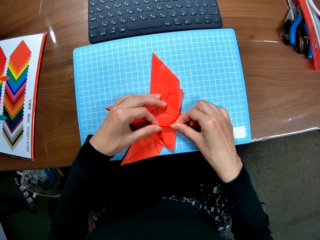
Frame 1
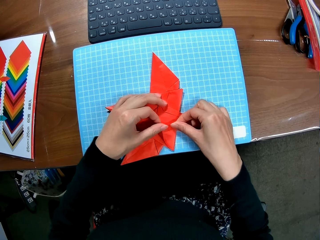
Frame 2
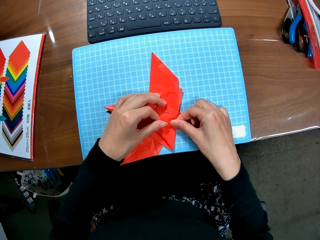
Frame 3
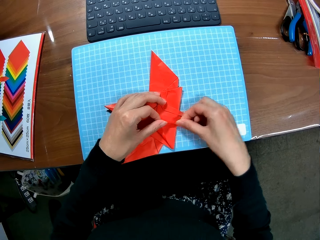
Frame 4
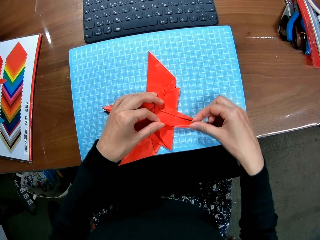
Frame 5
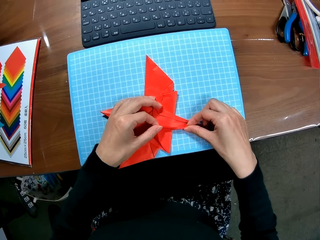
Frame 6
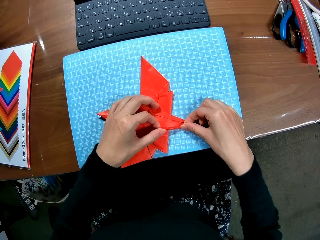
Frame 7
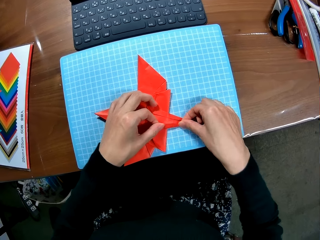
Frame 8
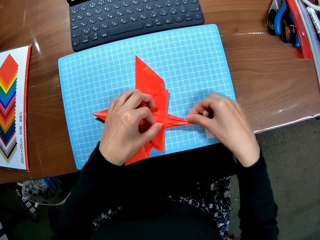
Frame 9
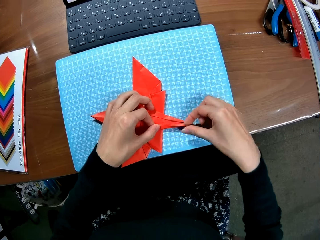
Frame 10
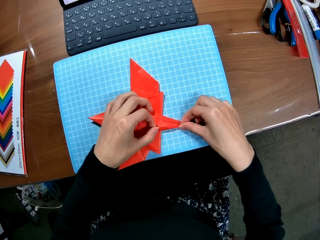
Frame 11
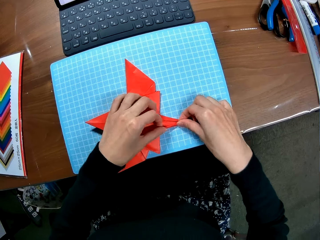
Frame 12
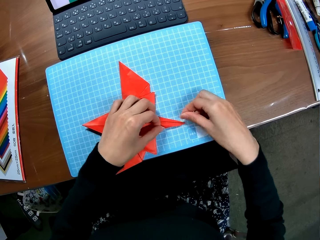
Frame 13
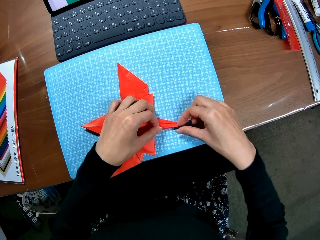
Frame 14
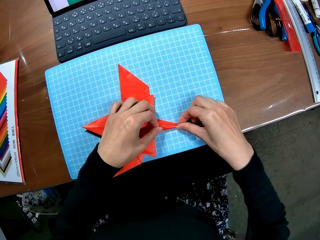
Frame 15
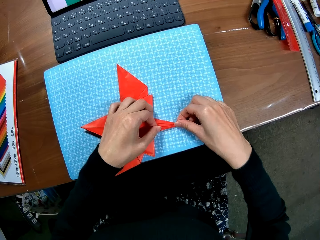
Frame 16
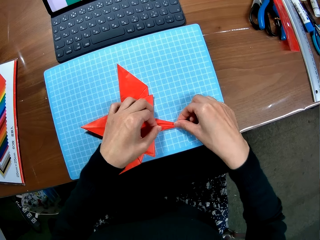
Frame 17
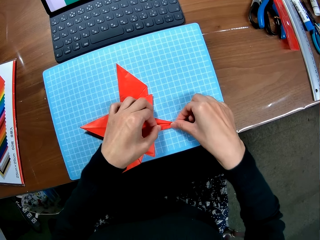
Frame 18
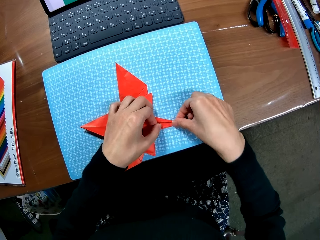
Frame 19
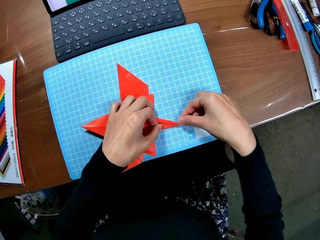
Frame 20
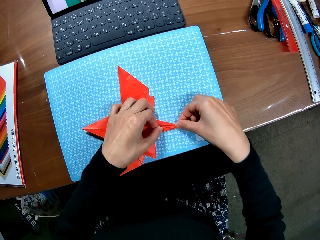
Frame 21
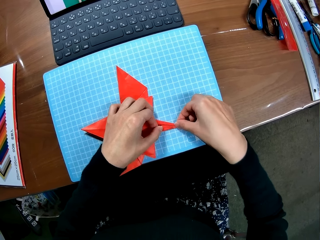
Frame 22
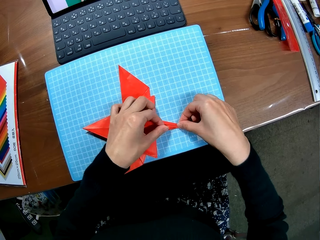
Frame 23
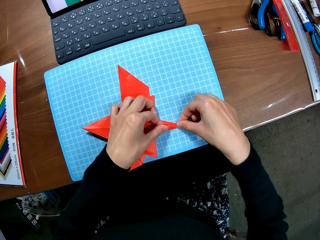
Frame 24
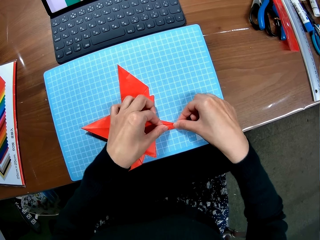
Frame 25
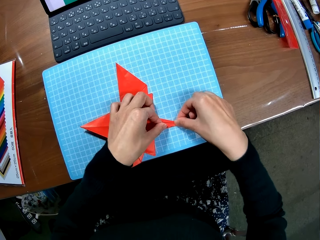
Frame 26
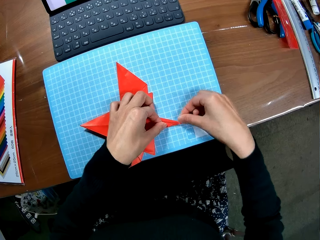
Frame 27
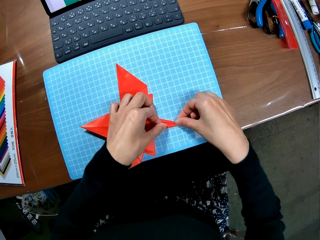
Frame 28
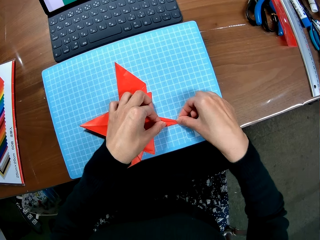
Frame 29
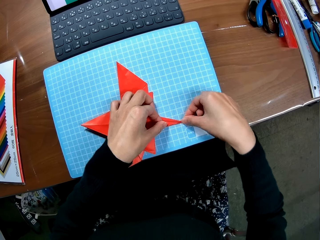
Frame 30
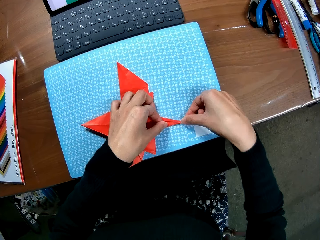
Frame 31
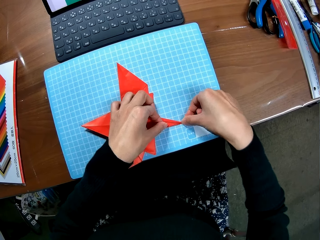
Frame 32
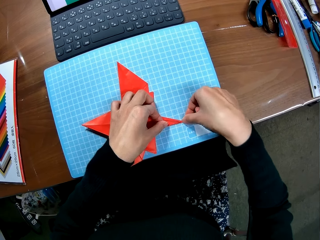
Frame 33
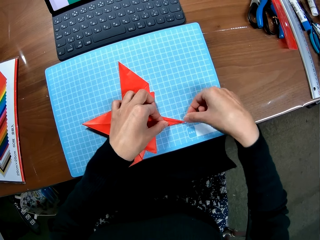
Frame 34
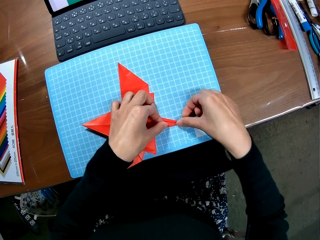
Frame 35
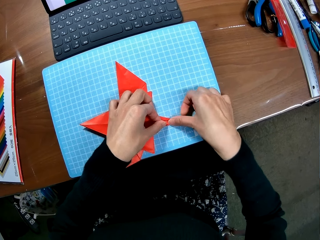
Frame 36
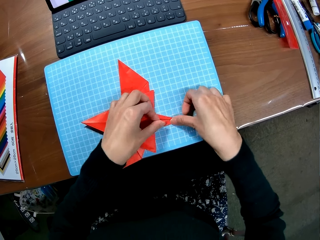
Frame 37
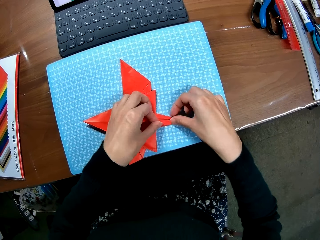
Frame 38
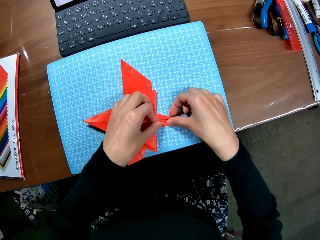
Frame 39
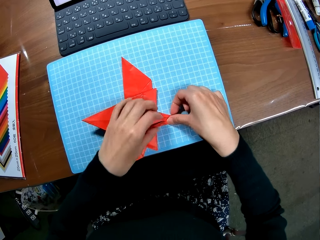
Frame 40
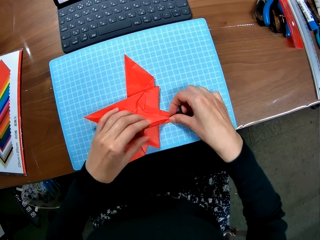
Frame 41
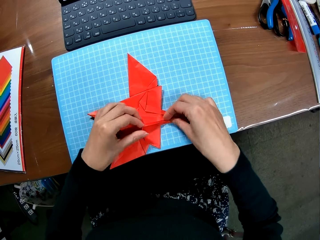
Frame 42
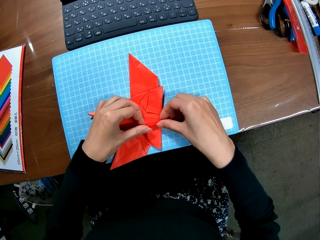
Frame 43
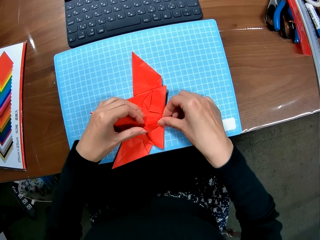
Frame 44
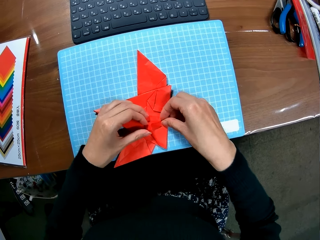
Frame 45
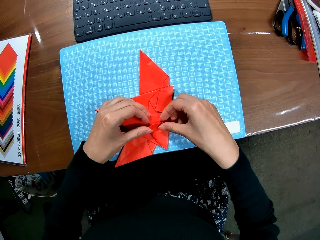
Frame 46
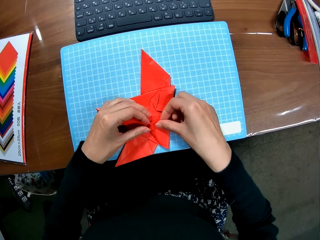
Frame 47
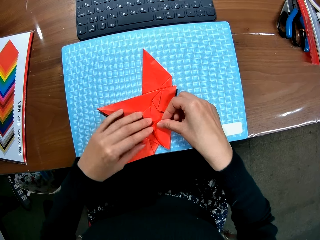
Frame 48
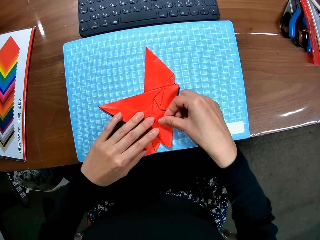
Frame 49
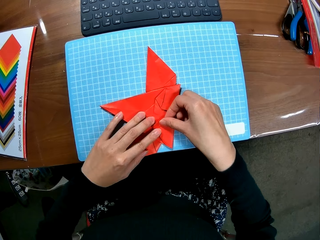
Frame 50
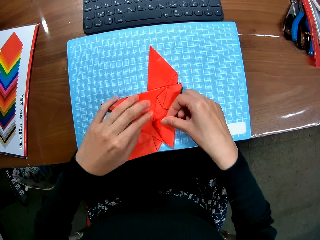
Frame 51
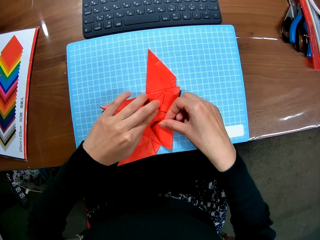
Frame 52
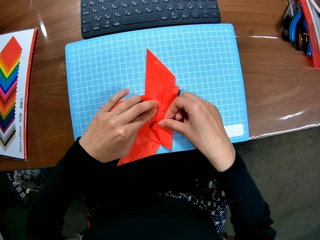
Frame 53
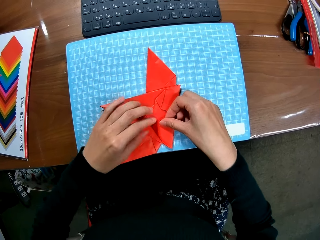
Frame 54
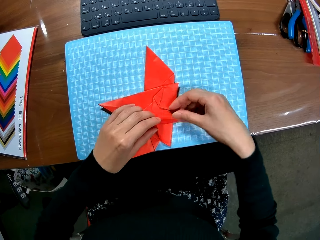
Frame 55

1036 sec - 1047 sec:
The camera wearer presses the crafting paper.

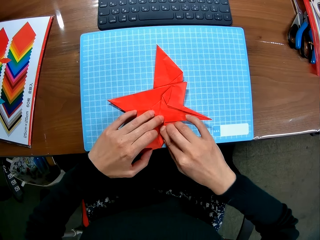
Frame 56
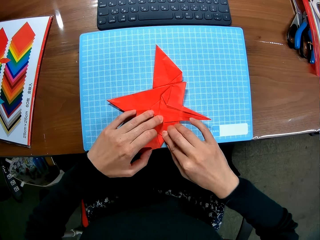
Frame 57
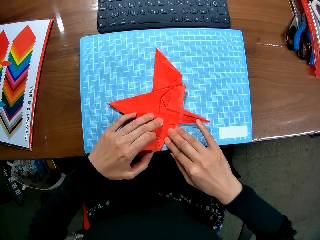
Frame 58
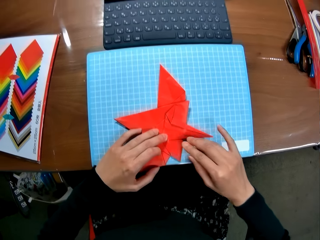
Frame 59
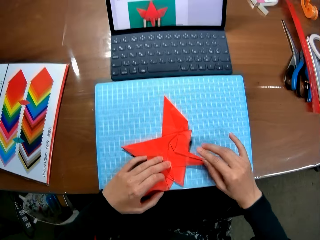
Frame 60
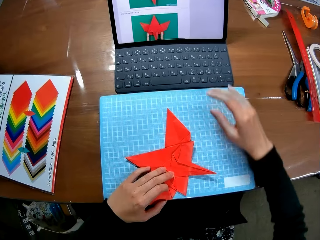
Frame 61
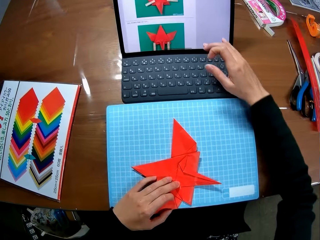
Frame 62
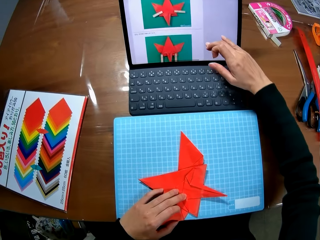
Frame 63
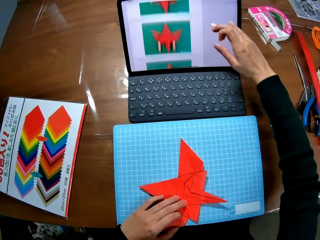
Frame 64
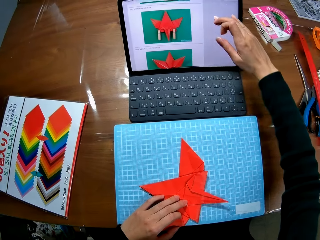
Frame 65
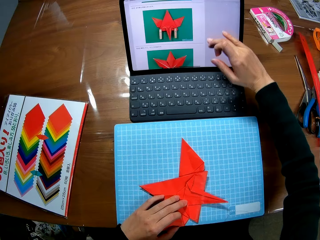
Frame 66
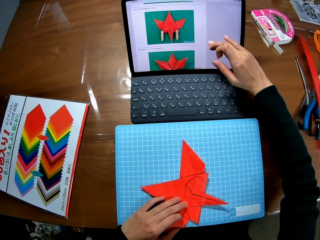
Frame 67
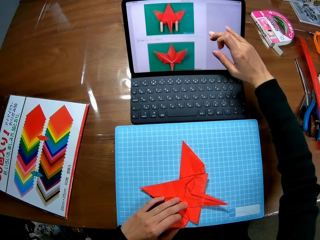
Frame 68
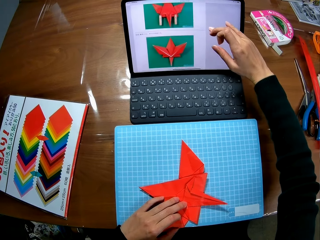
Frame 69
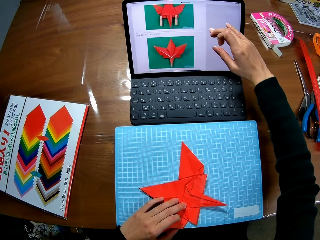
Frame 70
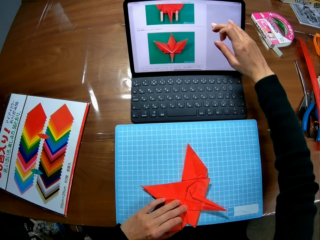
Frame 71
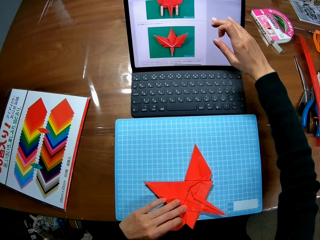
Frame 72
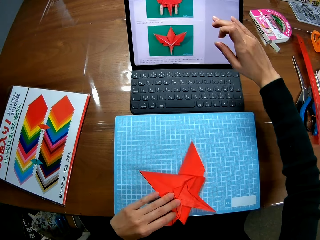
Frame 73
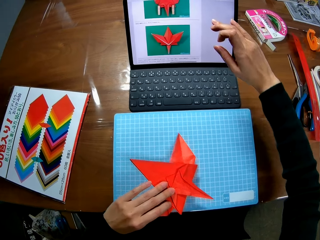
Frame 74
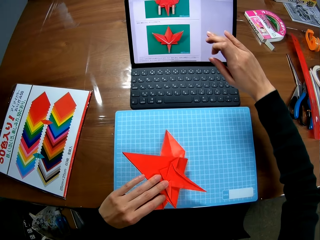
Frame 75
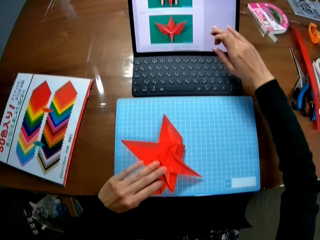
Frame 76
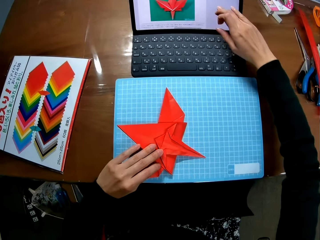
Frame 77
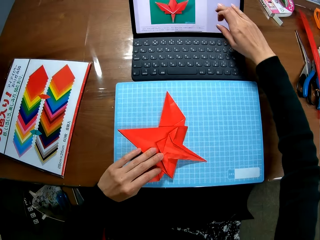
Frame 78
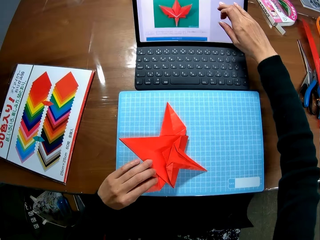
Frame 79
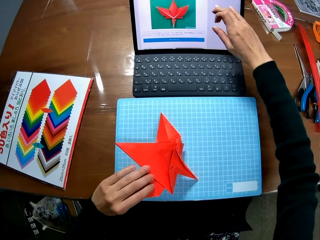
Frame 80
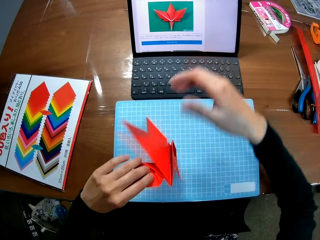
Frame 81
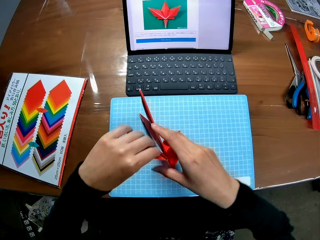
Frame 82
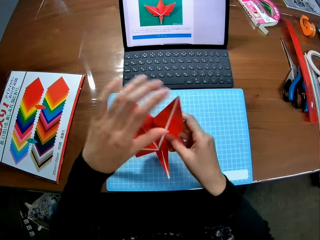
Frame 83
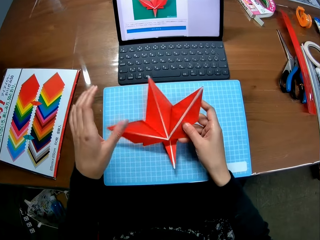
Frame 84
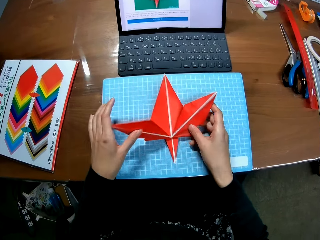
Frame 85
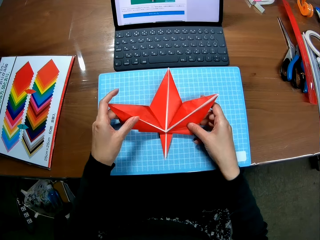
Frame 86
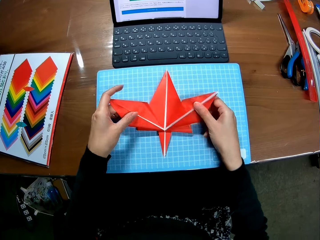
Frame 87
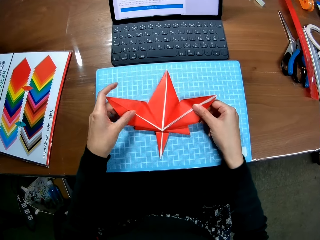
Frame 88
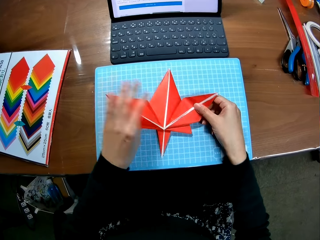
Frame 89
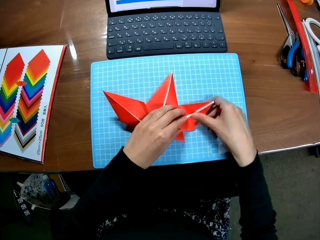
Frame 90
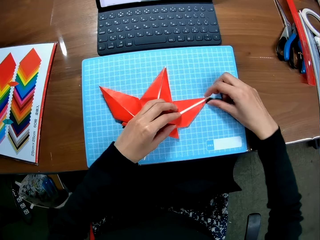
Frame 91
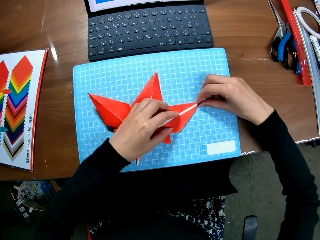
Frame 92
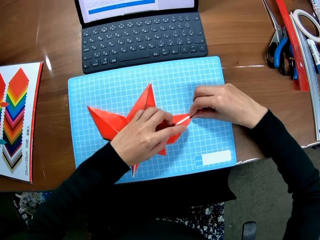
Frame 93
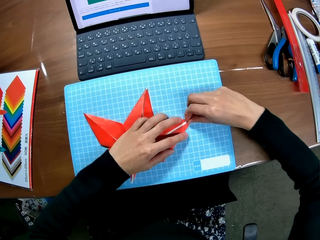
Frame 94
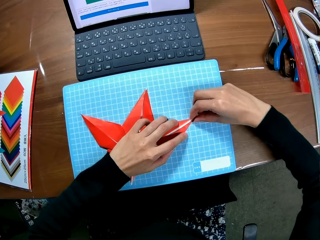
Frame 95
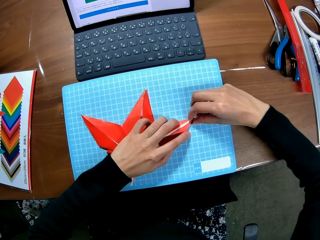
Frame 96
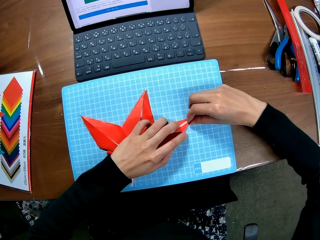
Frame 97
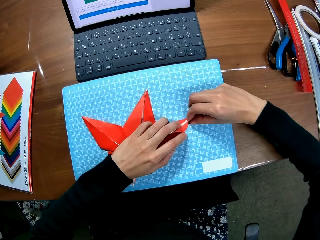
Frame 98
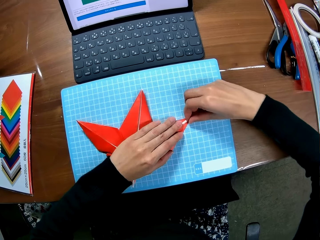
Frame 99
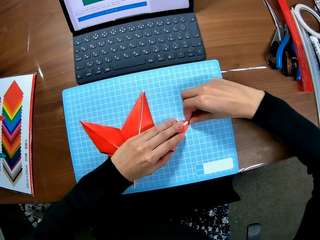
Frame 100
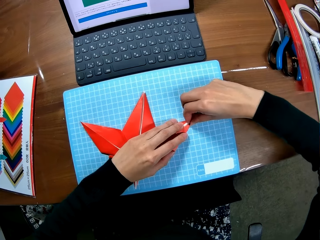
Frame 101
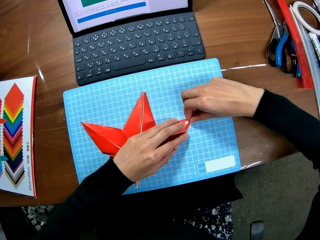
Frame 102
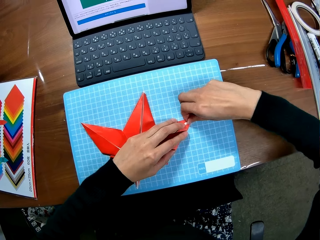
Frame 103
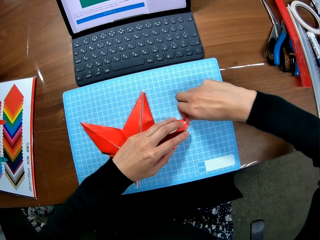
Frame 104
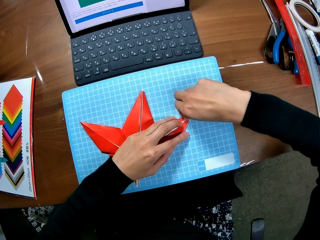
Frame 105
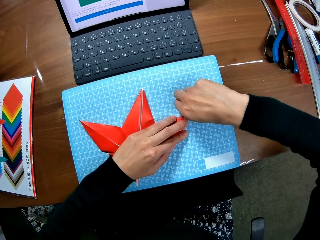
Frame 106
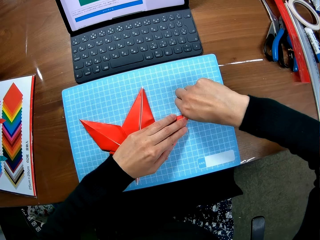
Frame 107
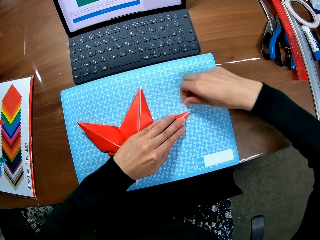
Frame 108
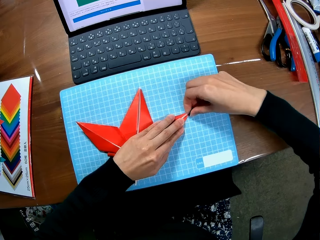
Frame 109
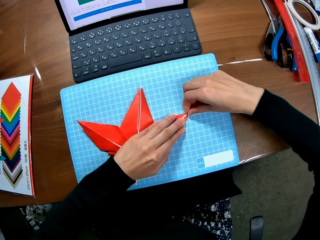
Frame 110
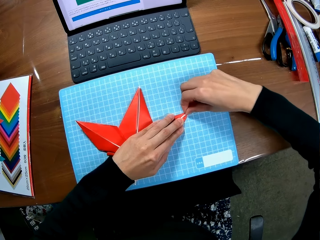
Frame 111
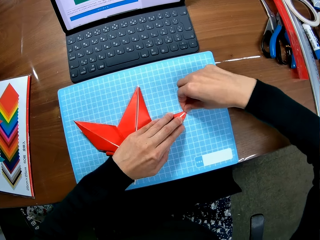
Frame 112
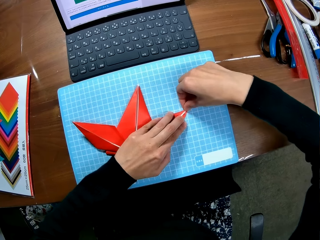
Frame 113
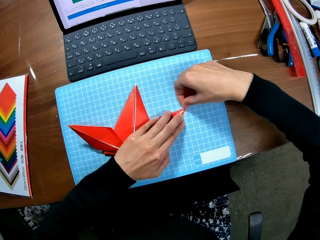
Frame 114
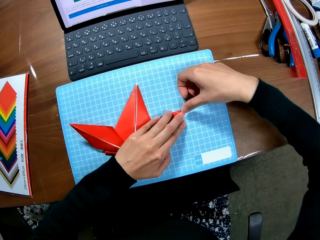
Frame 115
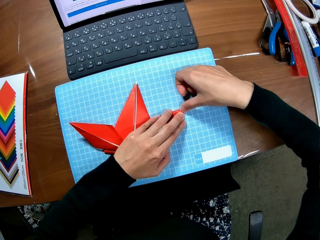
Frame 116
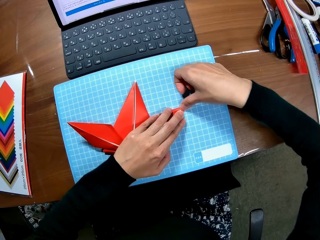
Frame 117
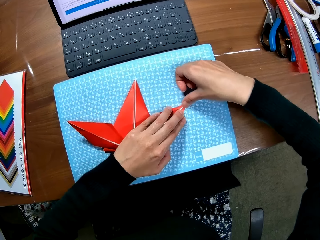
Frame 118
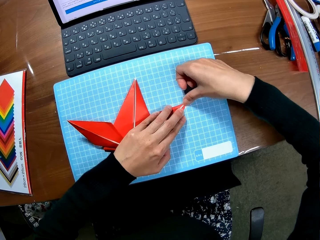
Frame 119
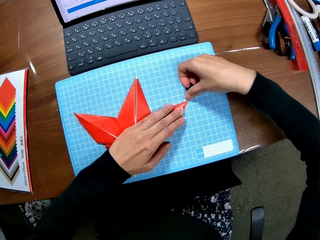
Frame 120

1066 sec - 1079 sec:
The camera wearer scrolls up the screen of the laptop with her right hand. She flips the paper piece or crafting paper. She straightens the edges of the paper piece. She folds the crafting paper.
